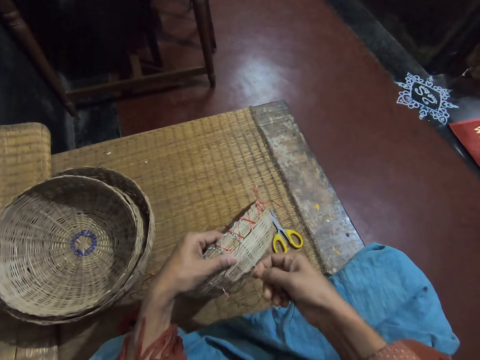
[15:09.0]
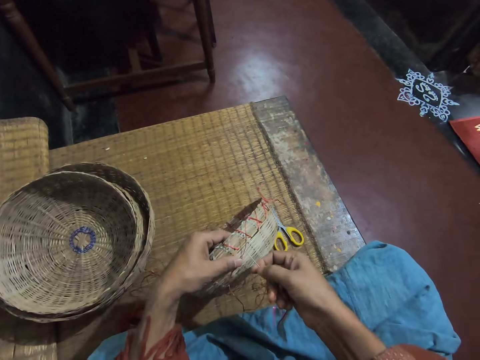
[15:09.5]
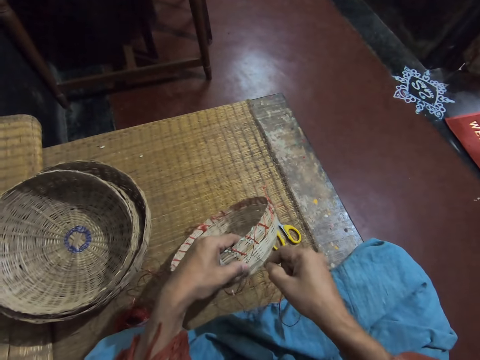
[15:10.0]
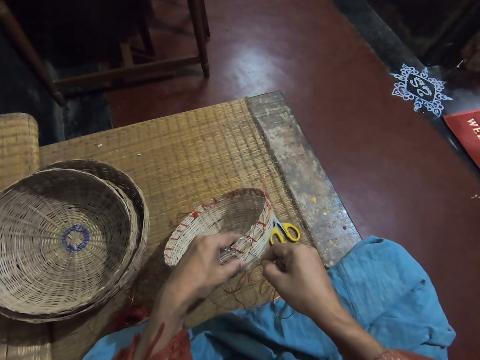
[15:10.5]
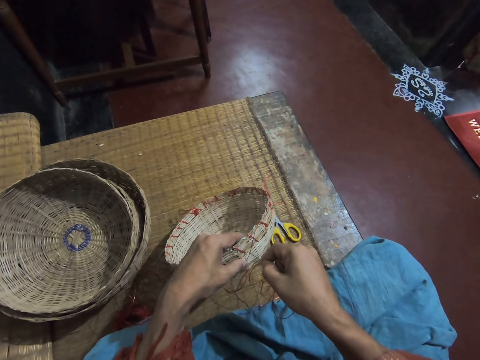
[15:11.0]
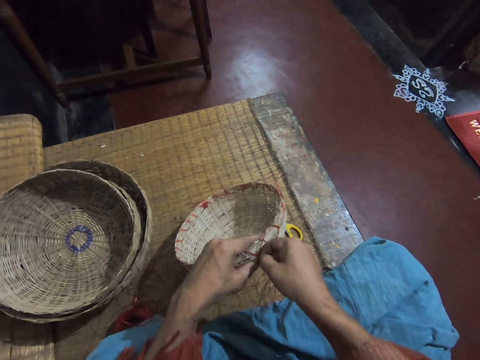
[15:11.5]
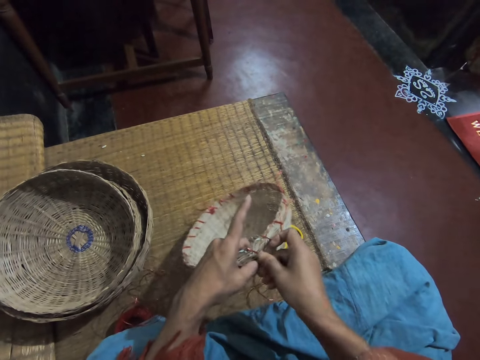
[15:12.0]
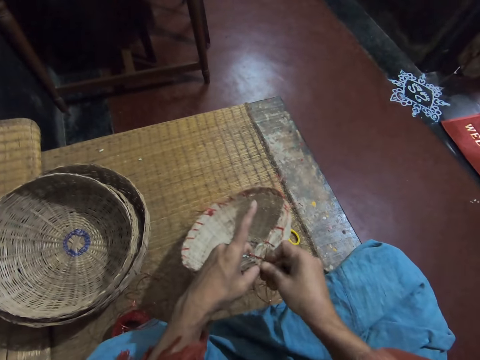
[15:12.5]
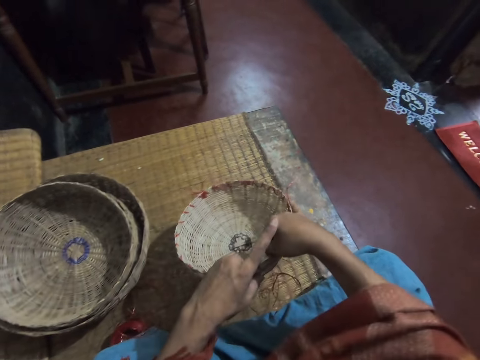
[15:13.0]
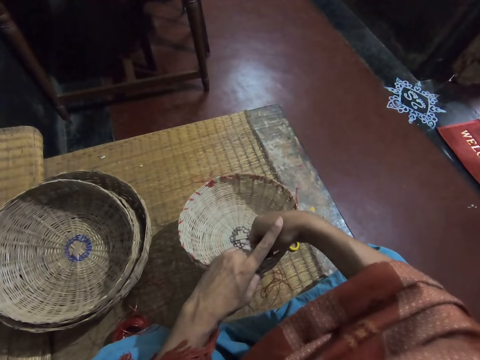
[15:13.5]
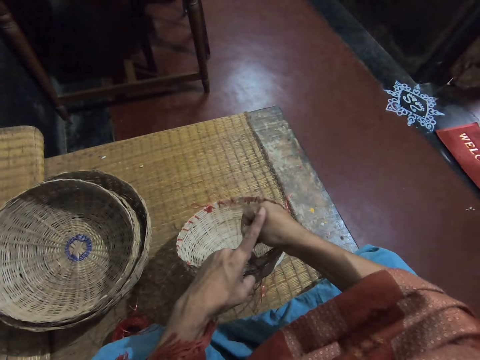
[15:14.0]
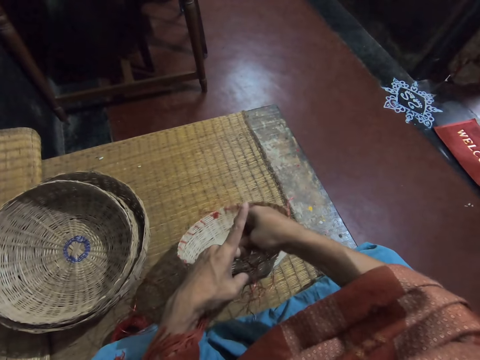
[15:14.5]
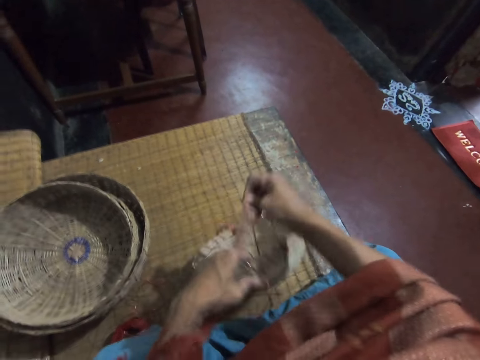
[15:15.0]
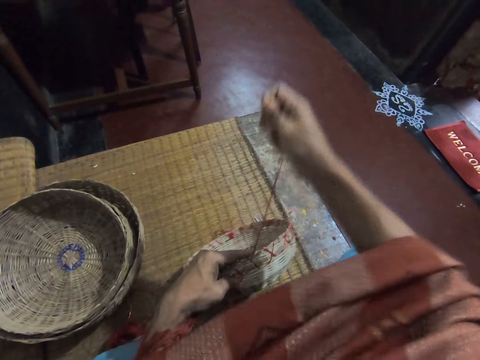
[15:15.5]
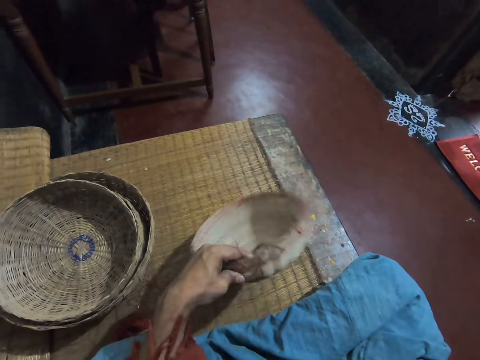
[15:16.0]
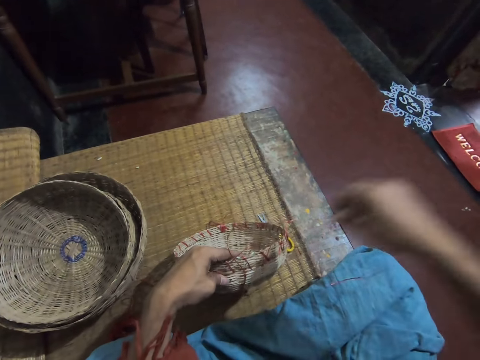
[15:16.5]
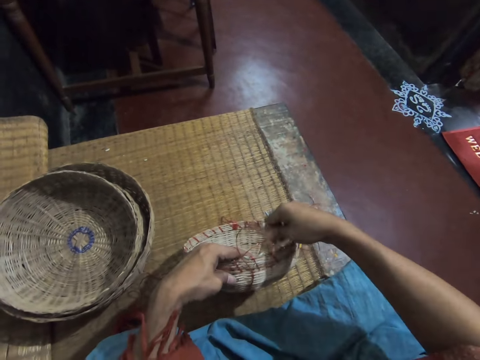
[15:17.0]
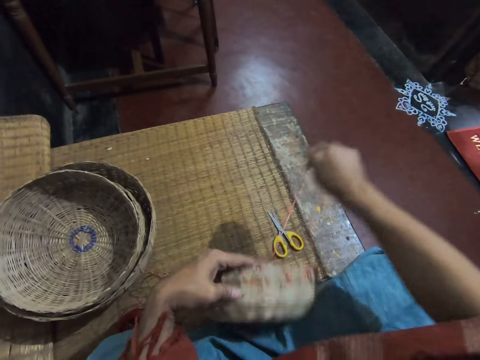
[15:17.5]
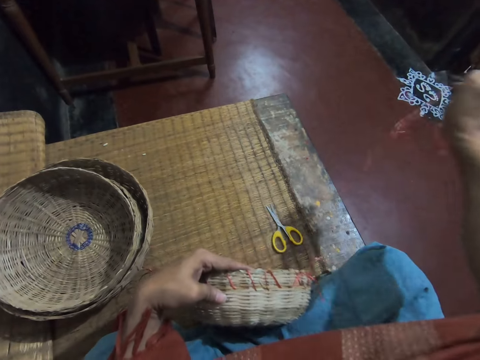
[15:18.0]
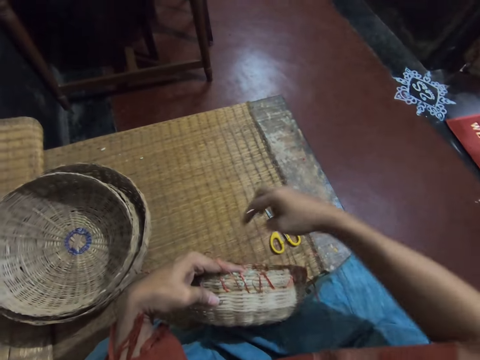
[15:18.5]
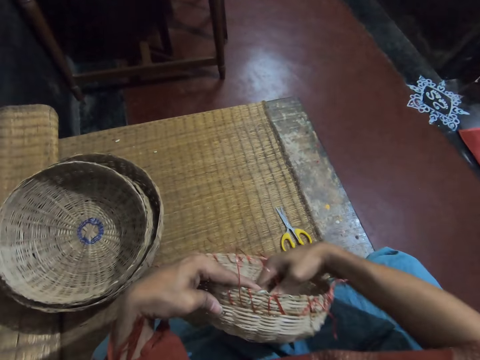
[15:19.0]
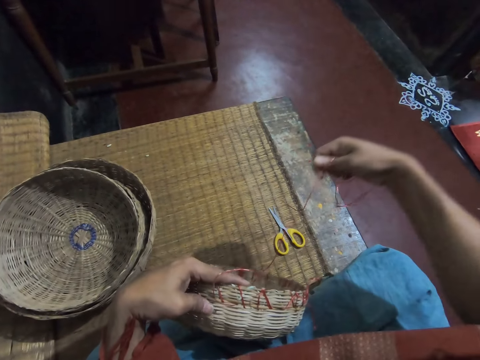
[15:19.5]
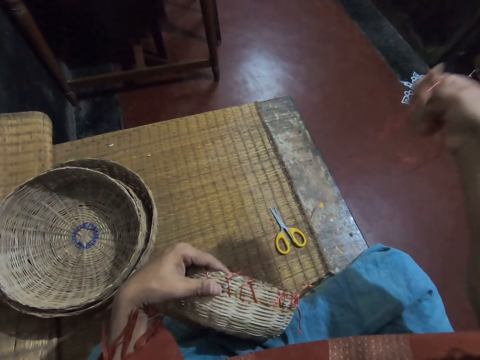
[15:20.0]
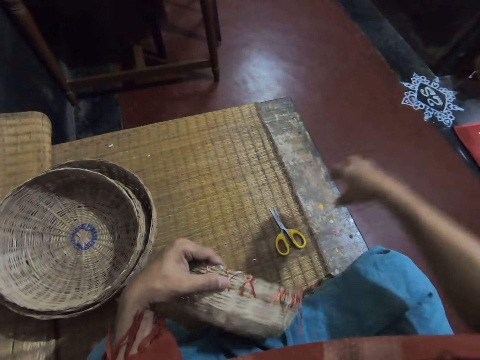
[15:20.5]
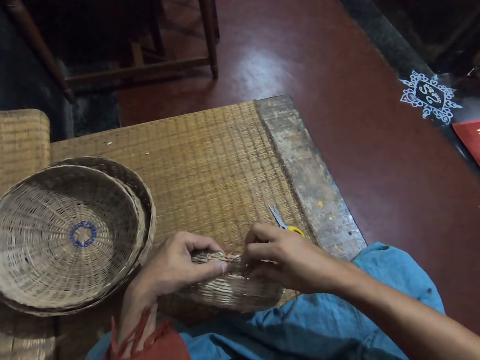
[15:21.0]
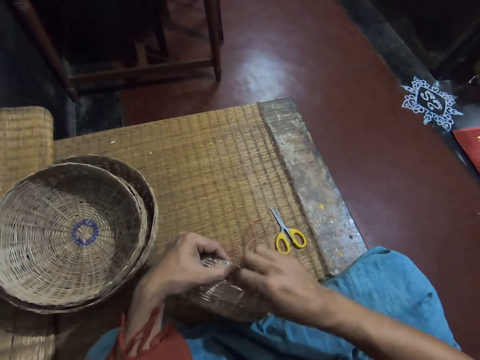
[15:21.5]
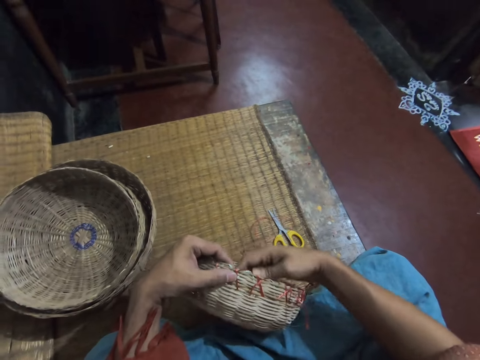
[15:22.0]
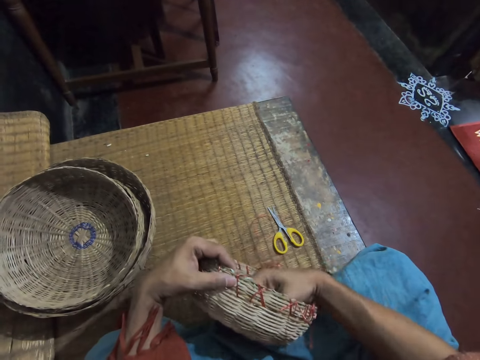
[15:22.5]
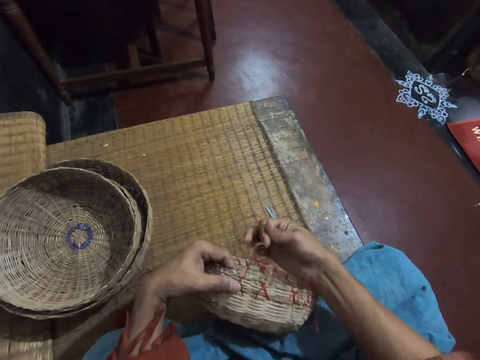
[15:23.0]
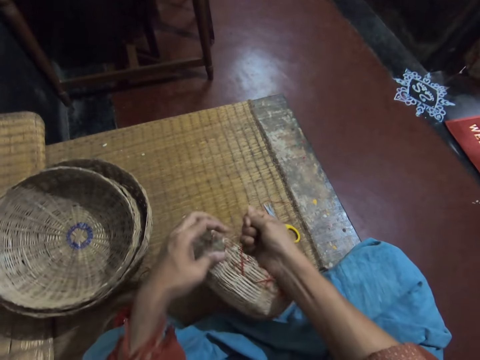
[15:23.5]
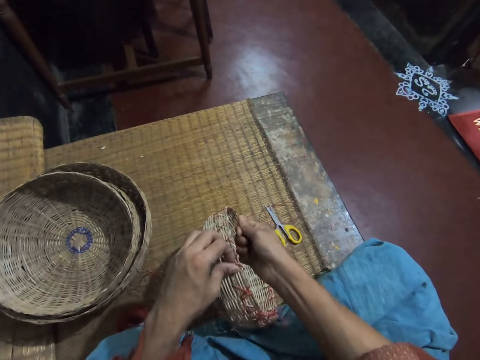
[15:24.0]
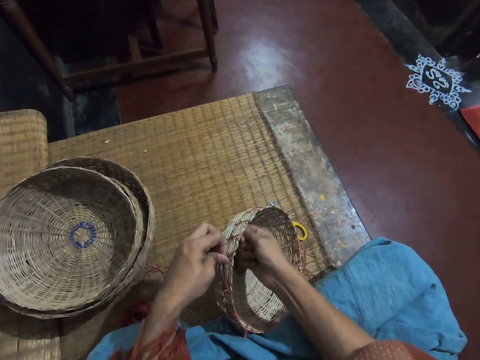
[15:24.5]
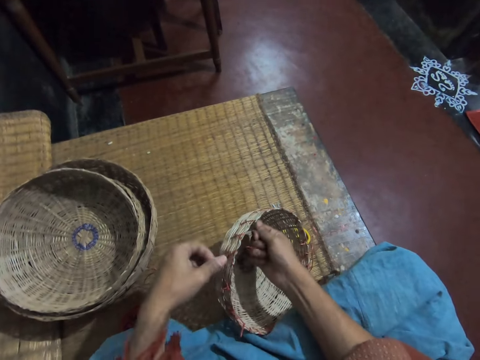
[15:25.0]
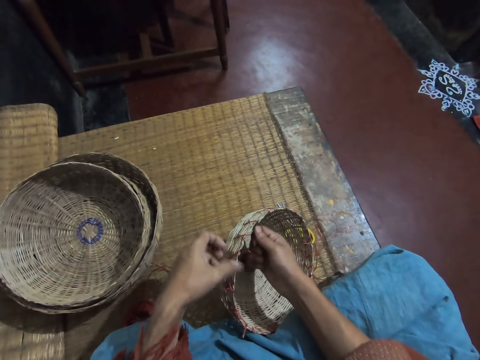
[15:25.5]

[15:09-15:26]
The camera wearer sews the basket with the needle and thread in her right hand. She pulls a weaving thread. She adjusts the weaving thread.

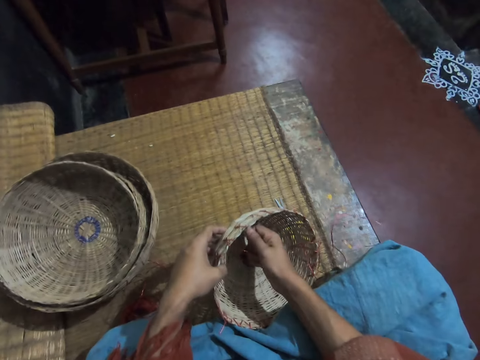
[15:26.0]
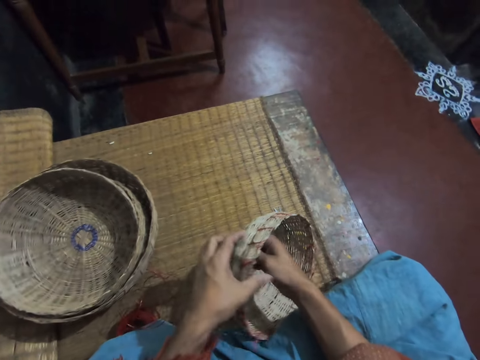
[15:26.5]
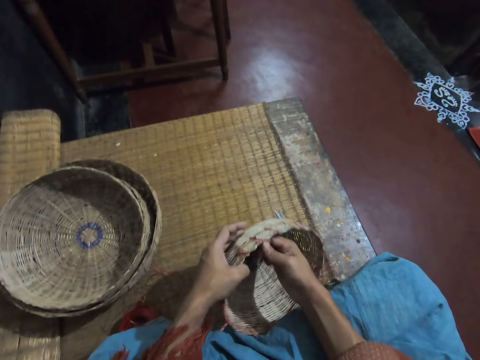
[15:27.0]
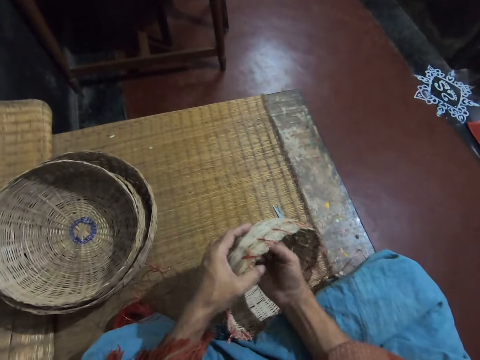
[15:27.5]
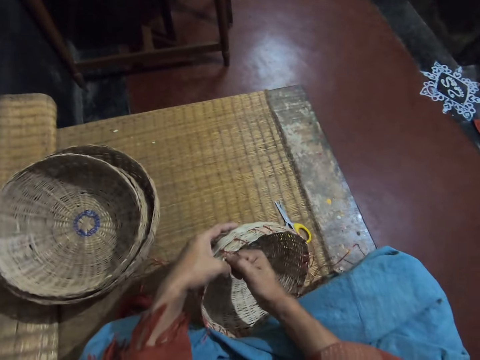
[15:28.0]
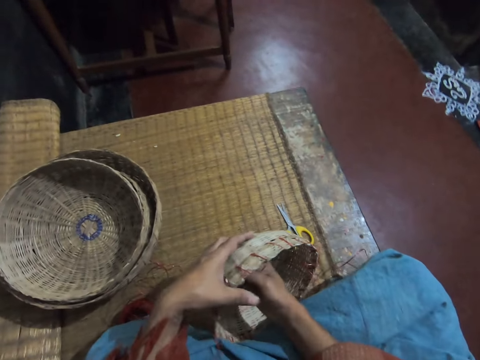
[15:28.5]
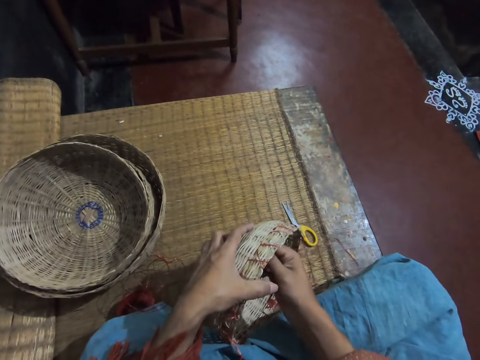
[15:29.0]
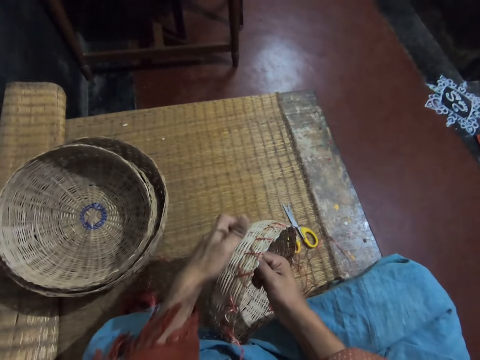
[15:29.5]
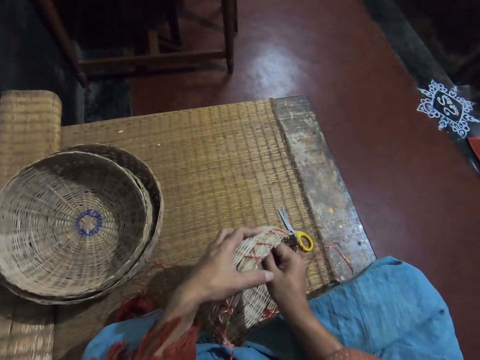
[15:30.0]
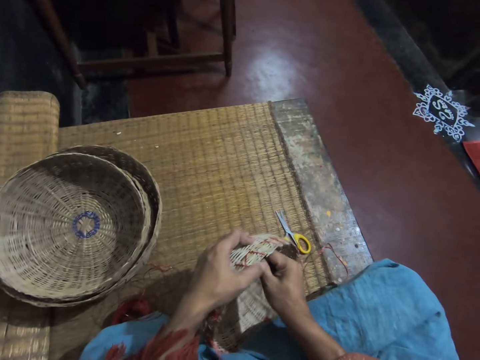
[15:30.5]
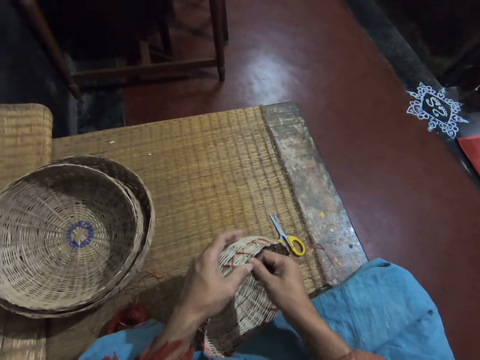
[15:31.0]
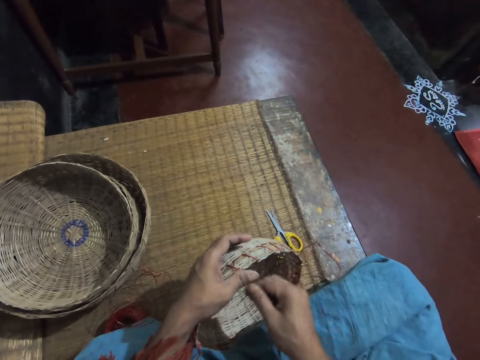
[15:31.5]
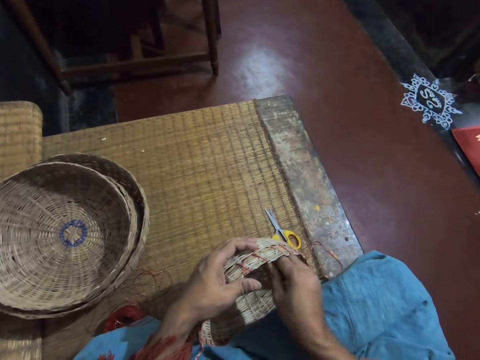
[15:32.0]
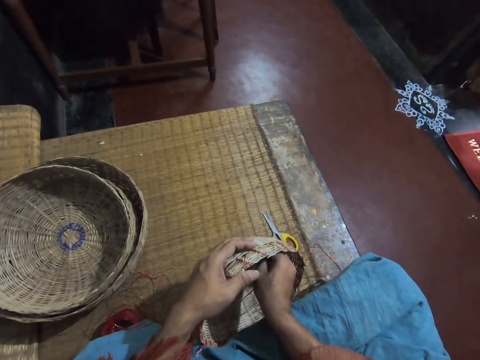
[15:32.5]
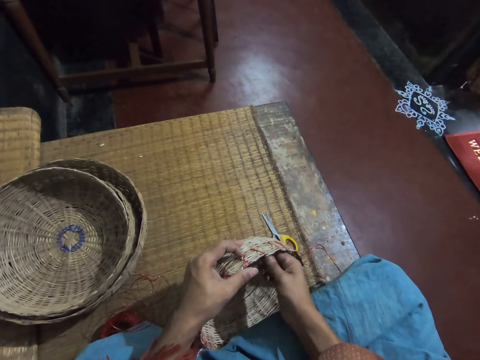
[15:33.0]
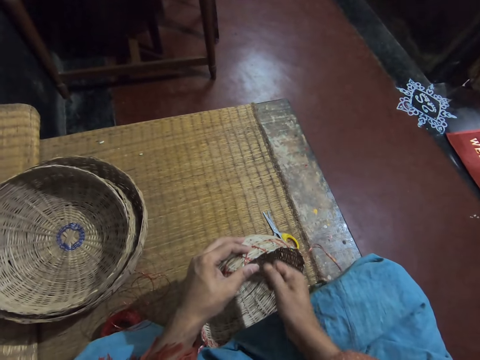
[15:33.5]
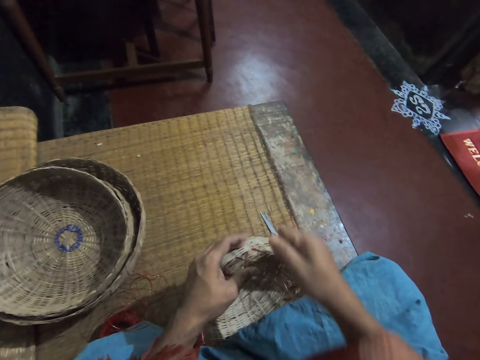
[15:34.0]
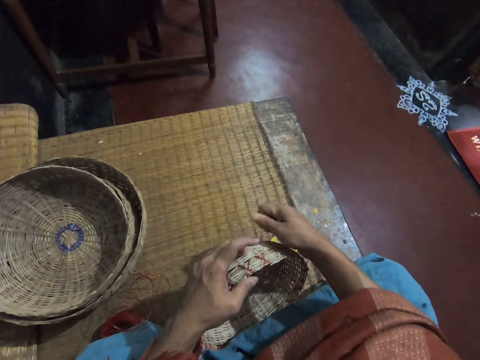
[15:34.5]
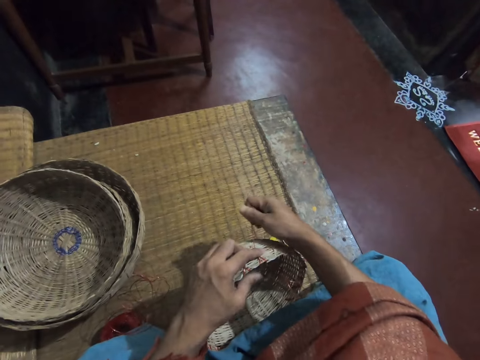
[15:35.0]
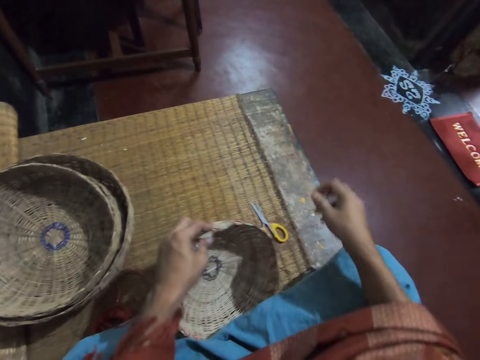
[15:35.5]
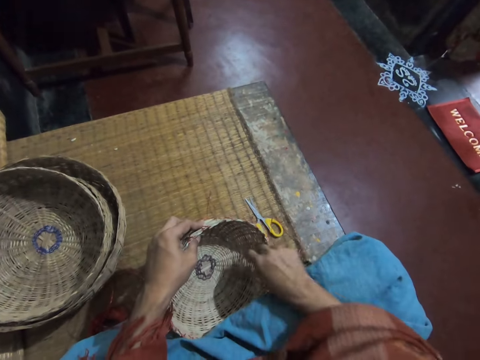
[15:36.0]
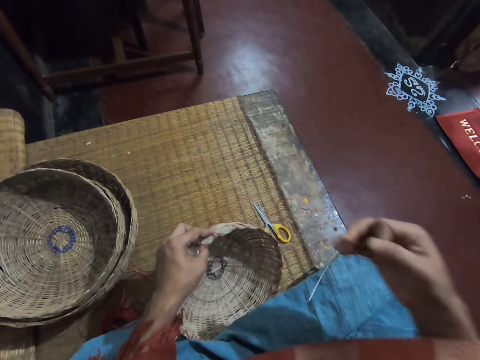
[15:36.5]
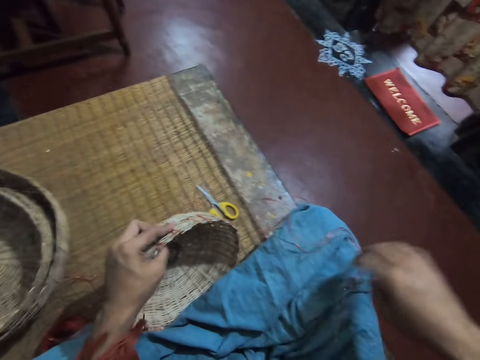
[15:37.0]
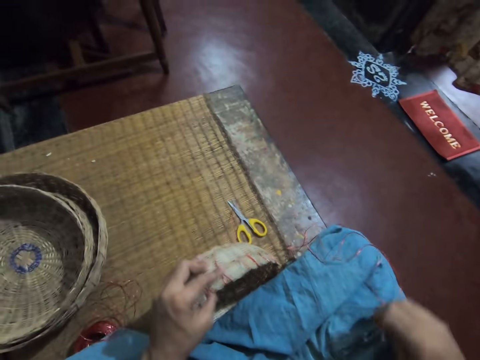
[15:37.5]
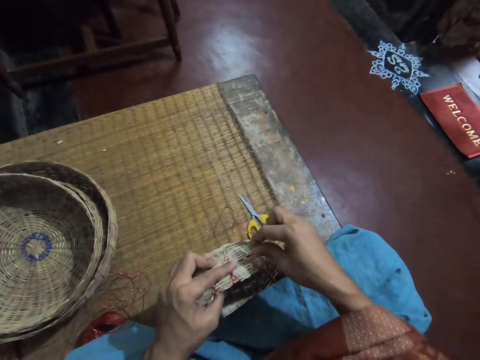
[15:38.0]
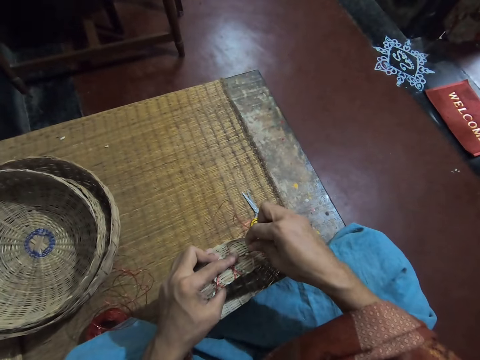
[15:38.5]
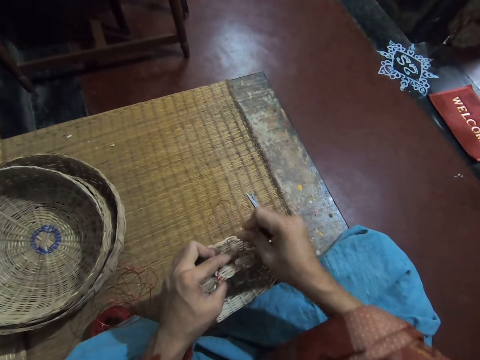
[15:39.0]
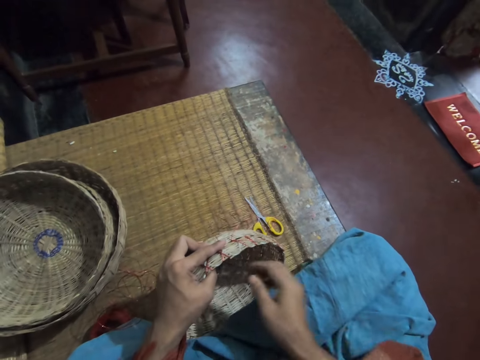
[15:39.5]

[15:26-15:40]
The camera wearer picks a weaving thread. They pick a weaving needle. They weave a basket.
